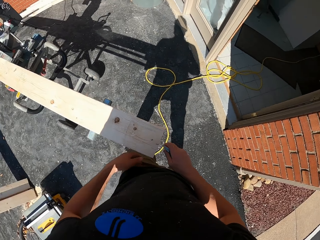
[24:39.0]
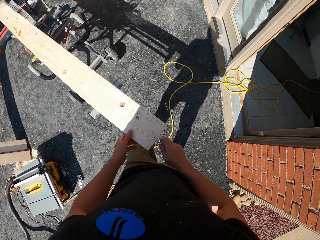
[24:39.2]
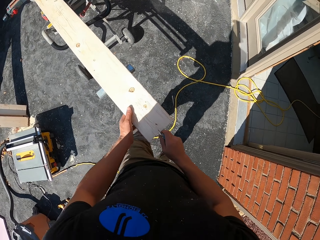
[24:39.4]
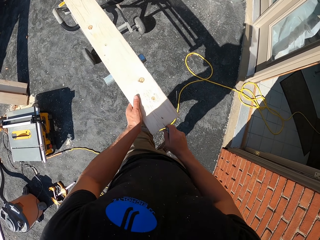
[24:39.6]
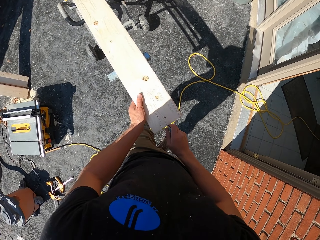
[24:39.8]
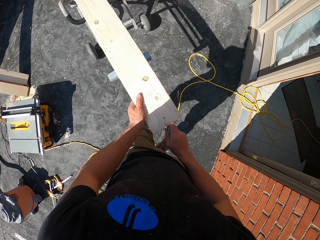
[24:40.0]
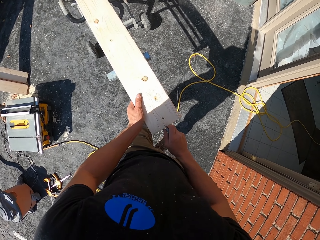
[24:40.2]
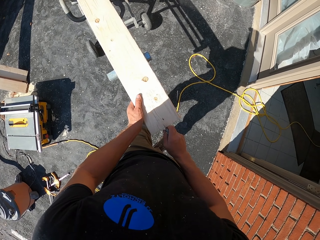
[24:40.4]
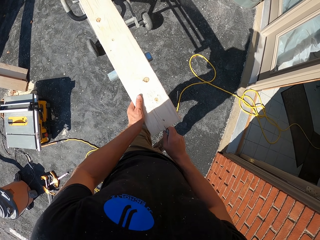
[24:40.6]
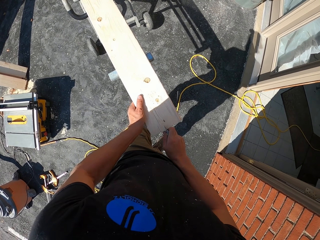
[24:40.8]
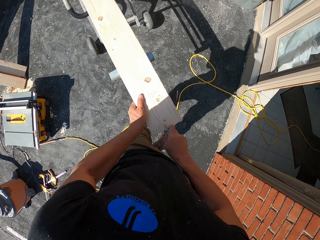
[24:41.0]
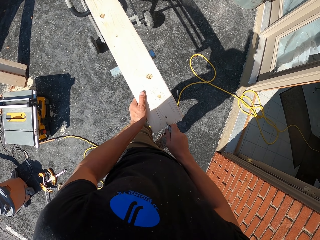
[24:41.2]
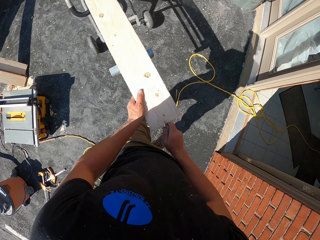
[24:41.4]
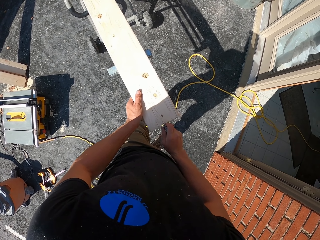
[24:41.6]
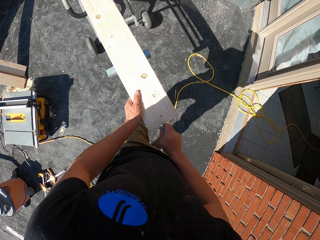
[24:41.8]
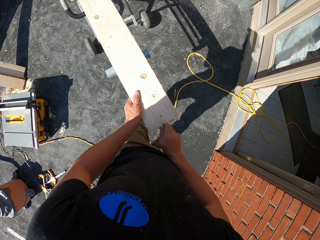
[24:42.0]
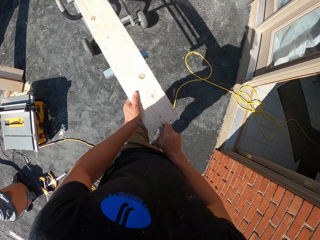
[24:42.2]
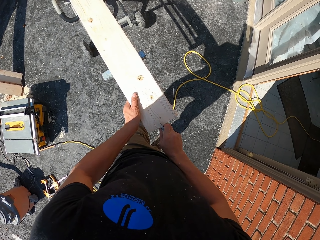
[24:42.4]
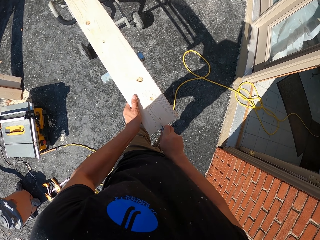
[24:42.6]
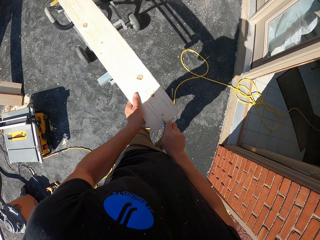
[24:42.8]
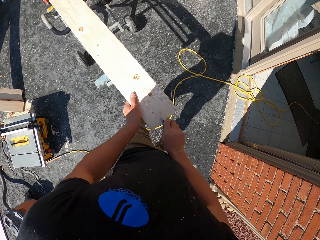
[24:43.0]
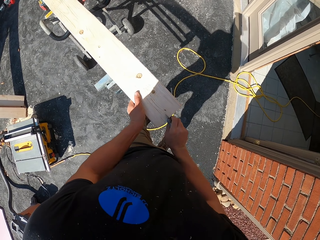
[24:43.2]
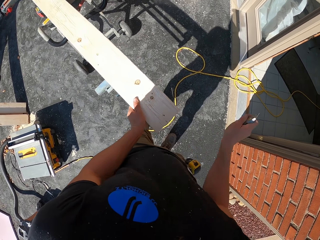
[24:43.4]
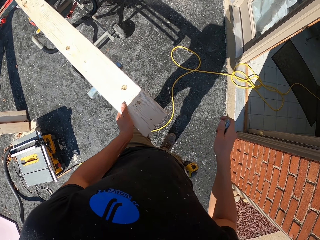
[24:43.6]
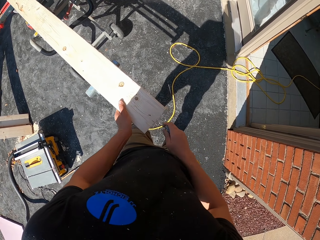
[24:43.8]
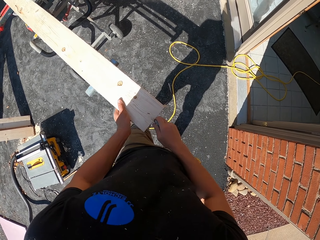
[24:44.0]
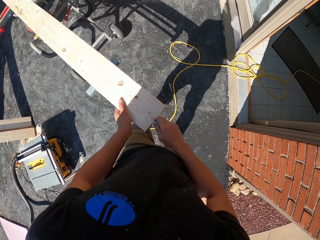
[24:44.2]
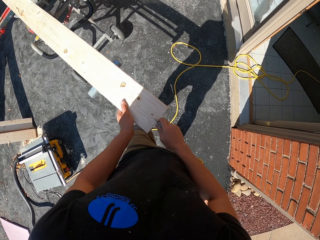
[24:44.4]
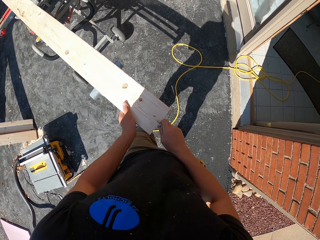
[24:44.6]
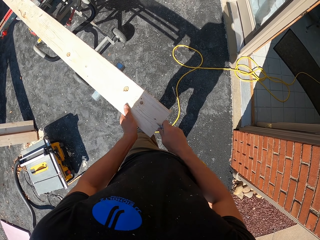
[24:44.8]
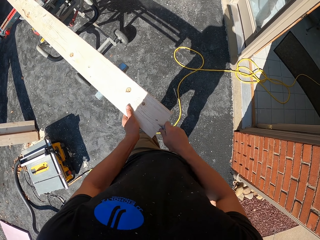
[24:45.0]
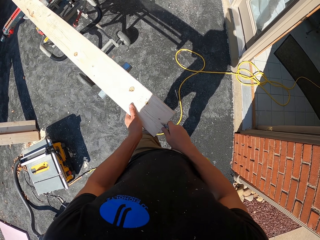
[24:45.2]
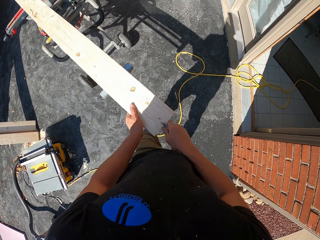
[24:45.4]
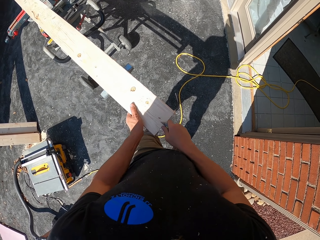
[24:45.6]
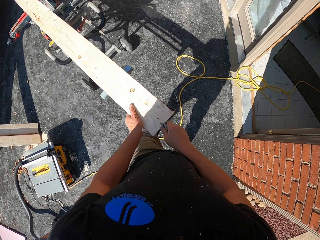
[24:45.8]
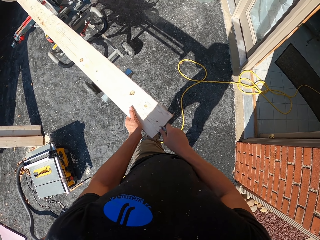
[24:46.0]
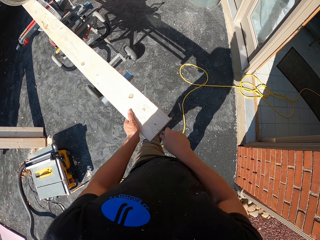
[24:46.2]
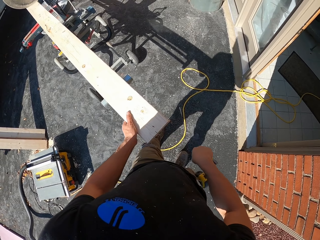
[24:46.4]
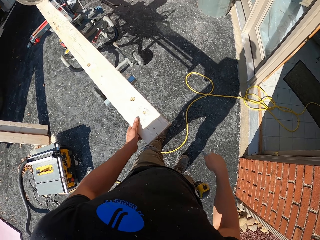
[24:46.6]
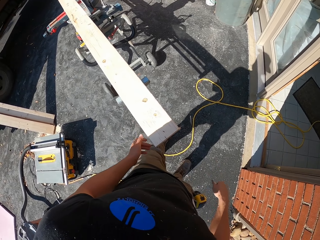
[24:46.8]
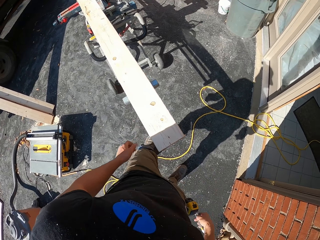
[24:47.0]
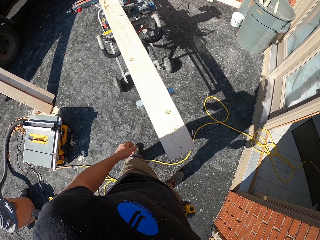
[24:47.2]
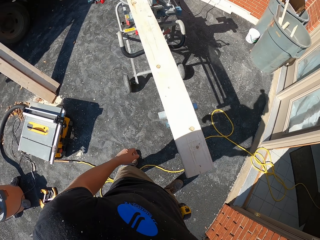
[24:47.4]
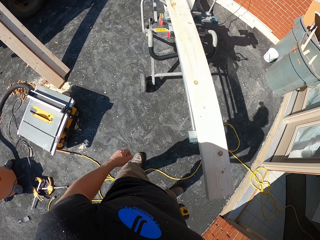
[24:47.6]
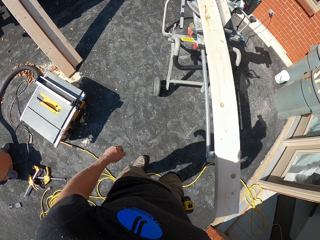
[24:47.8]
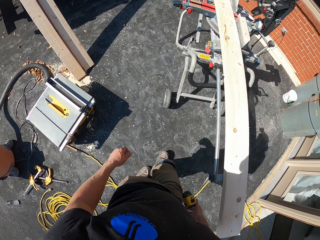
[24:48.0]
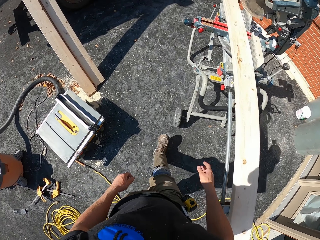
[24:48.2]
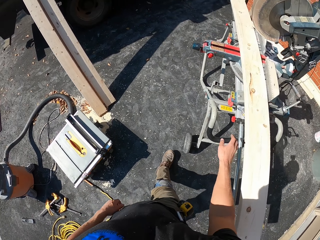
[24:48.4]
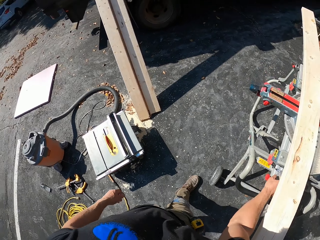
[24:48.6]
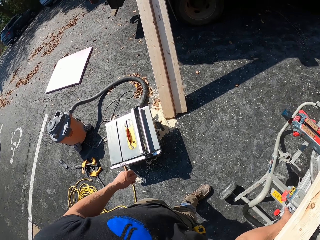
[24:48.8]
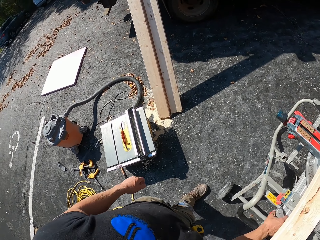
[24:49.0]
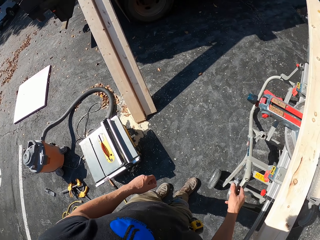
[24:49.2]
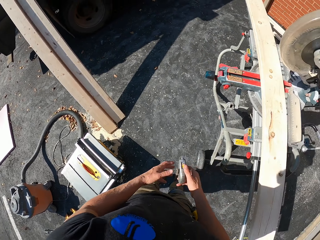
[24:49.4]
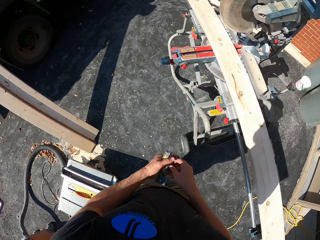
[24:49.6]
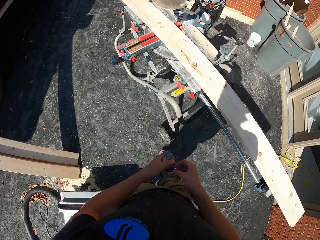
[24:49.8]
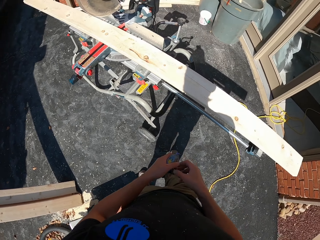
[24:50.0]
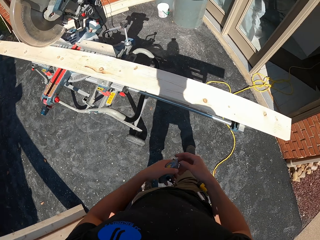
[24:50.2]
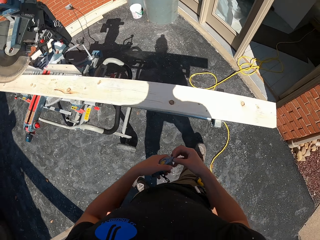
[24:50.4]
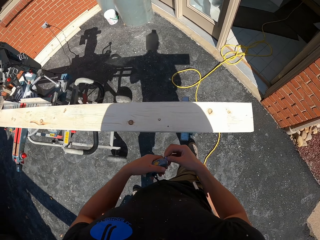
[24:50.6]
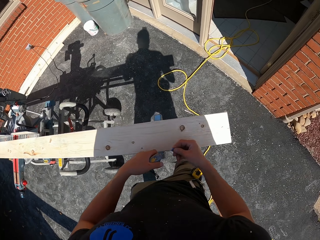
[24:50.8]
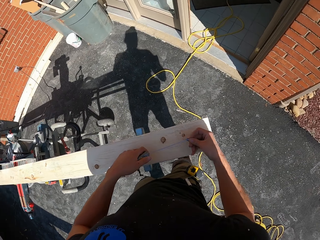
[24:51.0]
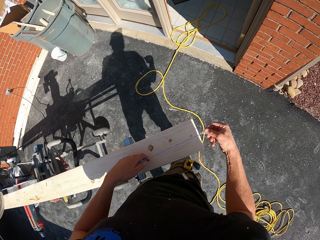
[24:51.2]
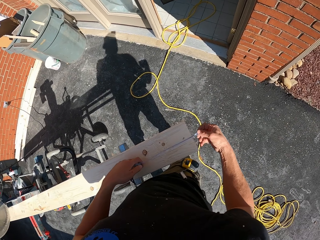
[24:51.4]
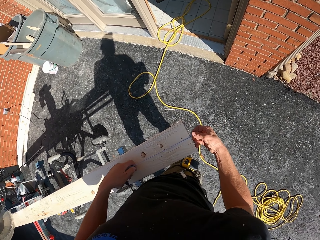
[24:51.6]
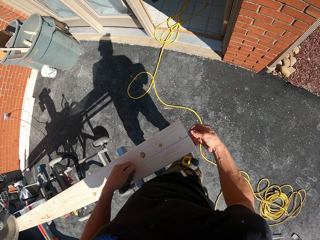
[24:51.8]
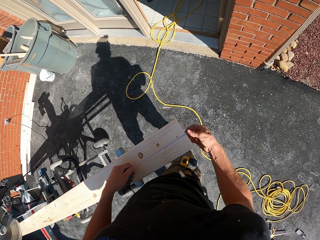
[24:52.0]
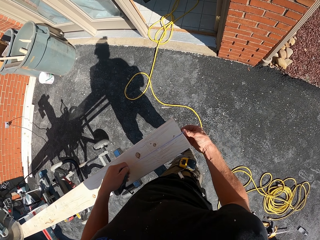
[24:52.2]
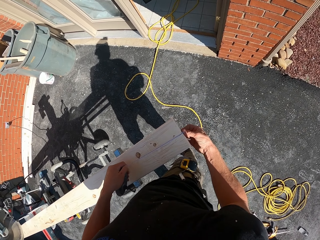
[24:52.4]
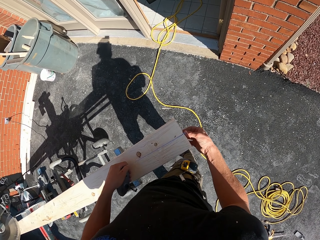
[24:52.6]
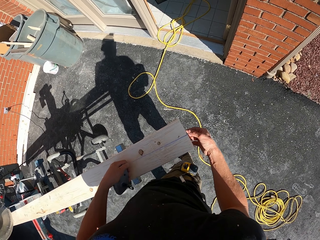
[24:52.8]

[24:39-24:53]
The camera wearer cuts the wood with a pocket knife. They walk around. They take a measuring string. They put the pocket knife in the pocket. They pull the measuring string. They measure the wood with something. They attach the measuring string on the timber.

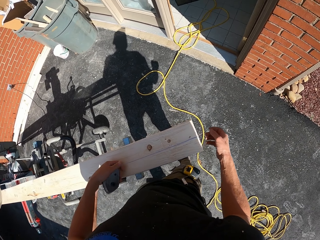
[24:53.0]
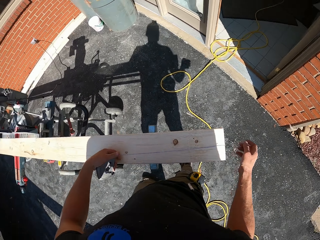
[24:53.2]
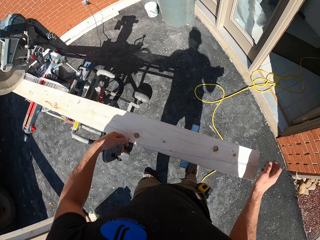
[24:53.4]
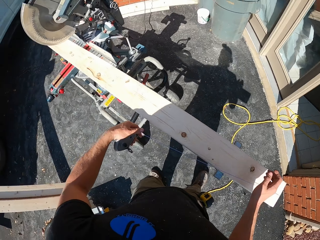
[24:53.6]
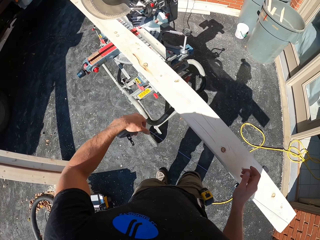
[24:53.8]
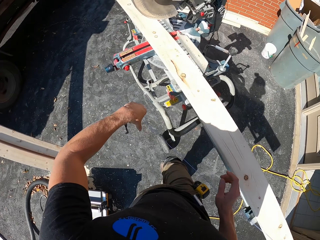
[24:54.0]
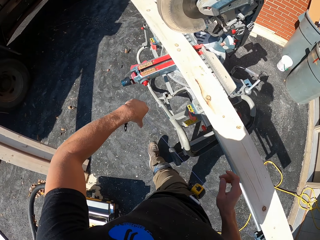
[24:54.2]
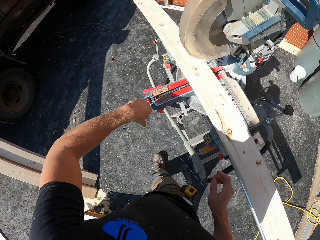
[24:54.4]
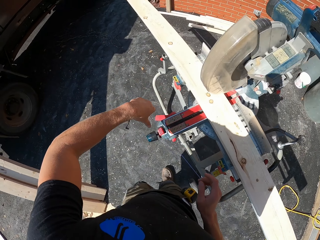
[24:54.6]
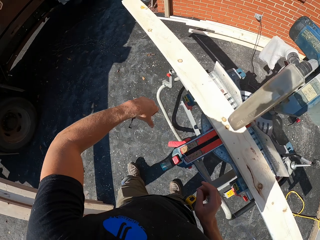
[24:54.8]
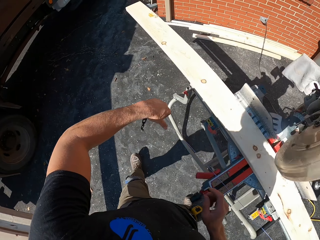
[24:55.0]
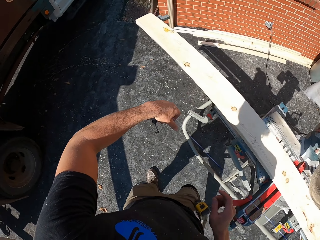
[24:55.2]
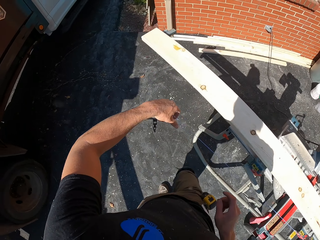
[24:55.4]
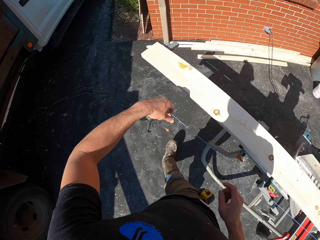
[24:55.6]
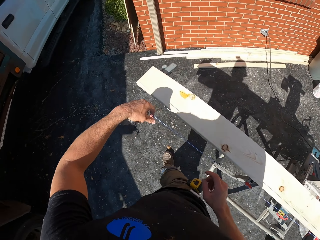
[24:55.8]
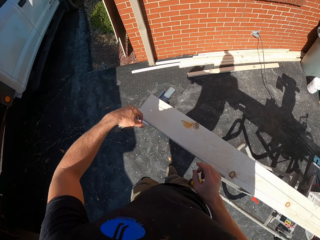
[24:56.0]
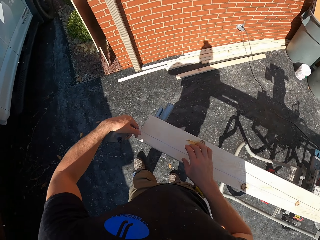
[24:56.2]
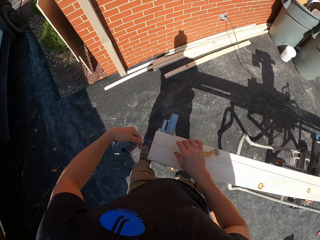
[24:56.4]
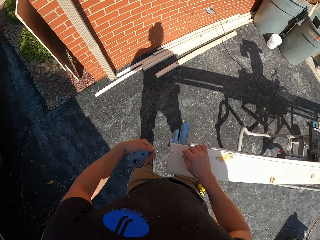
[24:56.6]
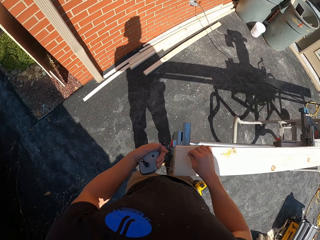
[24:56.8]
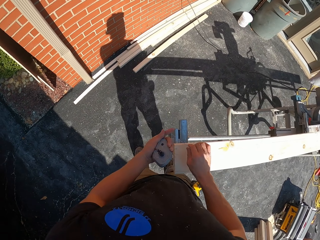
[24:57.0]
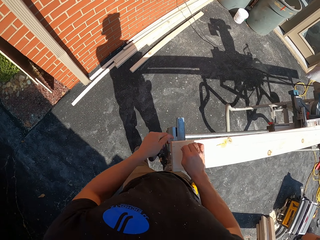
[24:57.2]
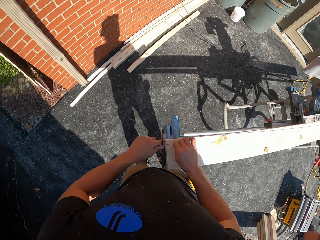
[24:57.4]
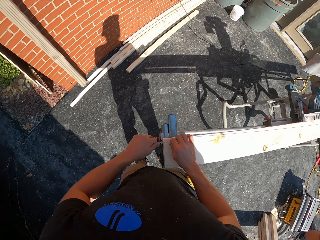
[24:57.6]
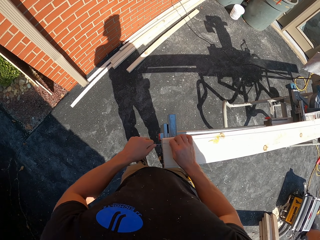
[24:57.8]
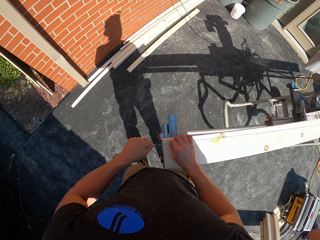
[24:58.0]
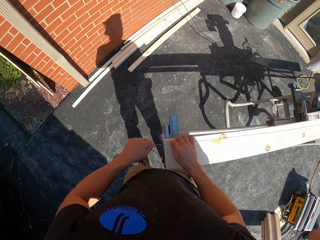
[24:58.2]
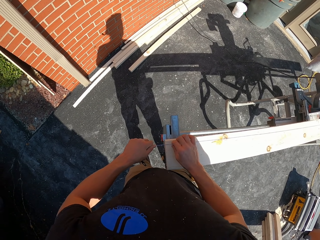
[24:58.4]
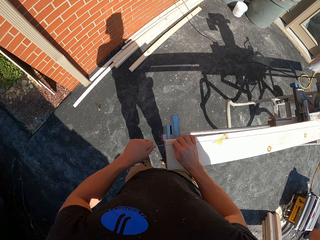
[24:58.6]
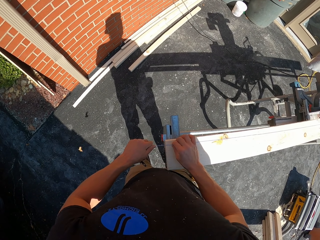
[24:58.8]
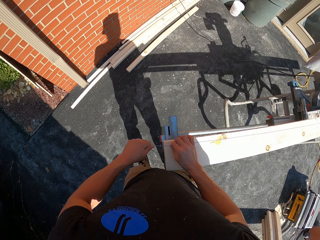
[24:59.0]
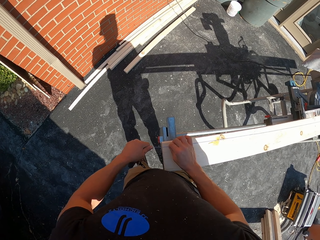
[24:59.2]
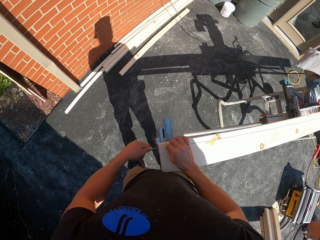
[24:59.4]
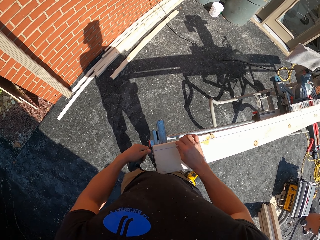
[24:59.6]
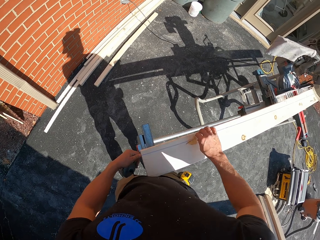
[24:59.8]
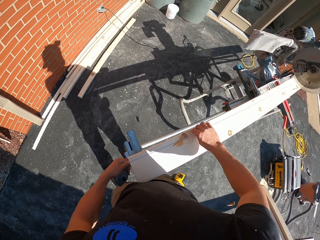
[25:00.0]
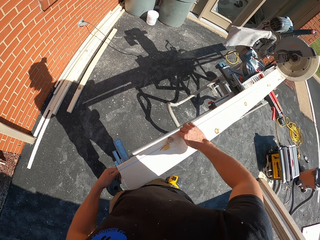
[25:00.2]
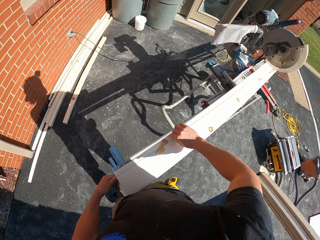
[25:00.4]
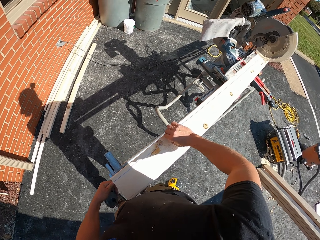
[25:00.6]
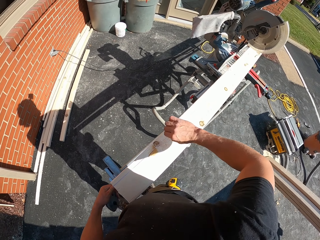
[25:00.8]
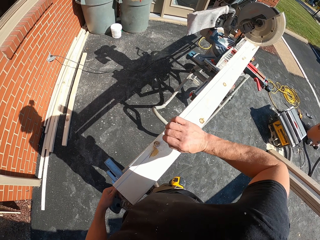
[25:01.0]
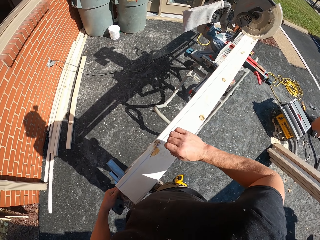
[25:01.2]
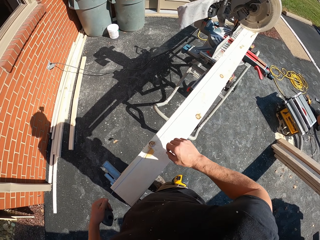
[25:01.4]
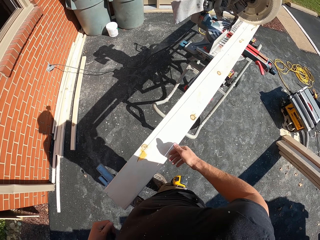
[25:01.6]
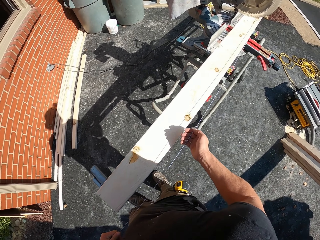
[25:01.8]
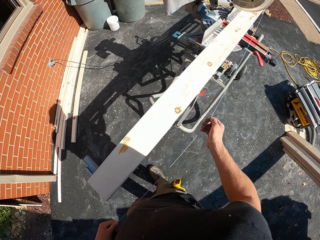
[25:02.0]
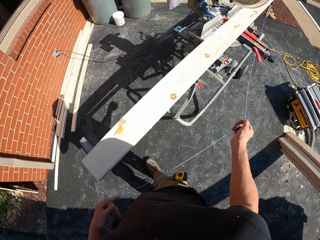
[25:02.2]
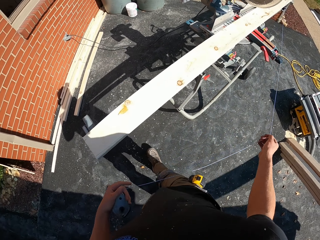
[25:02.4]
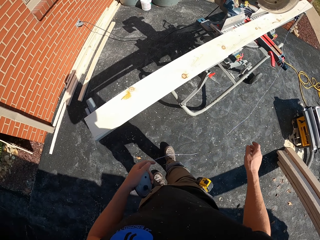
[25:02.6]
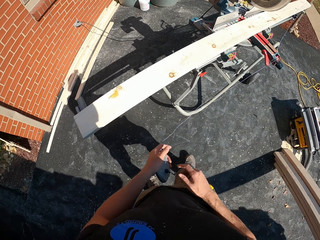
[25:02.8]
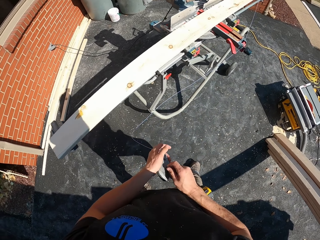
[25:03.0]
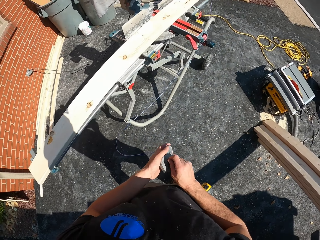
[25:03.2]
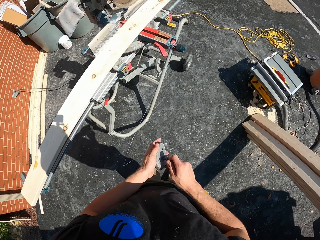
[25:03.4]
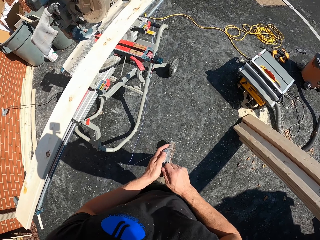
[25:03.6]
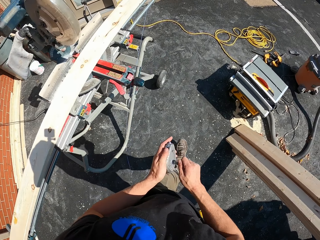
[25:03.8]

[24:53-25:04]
The camera wearer stretches a measuring string. They attach the measuring string on the timber. They look around. They hold something. They pull the string. They roll back the measuring string. They move something. They walk around.
